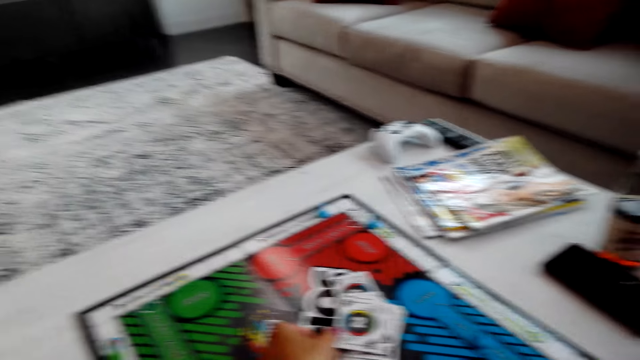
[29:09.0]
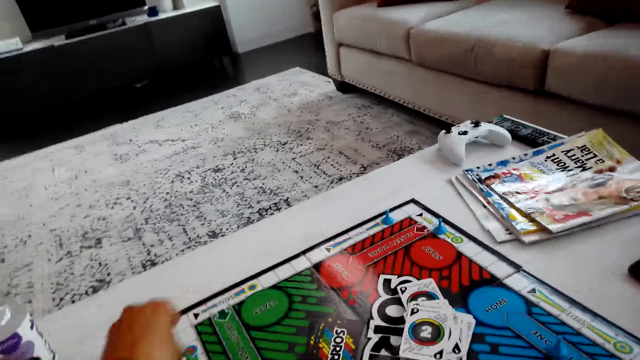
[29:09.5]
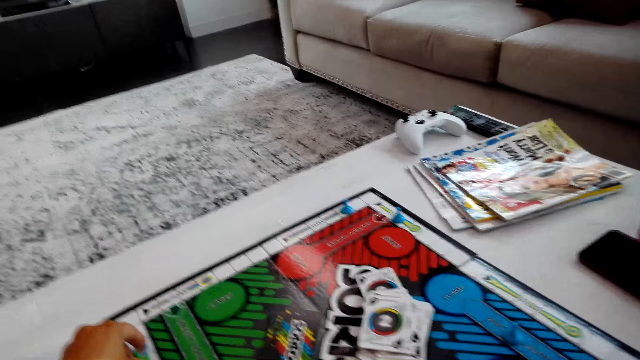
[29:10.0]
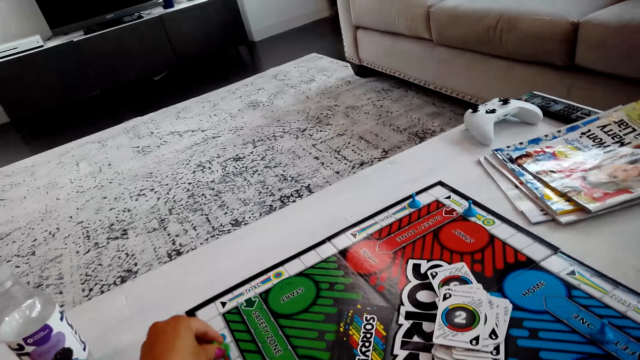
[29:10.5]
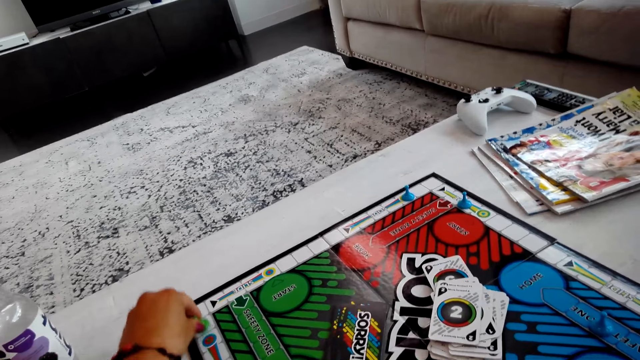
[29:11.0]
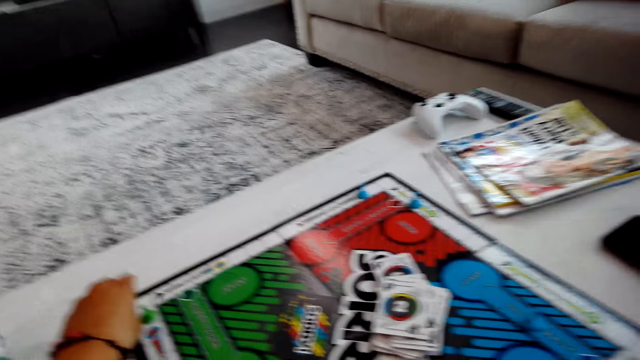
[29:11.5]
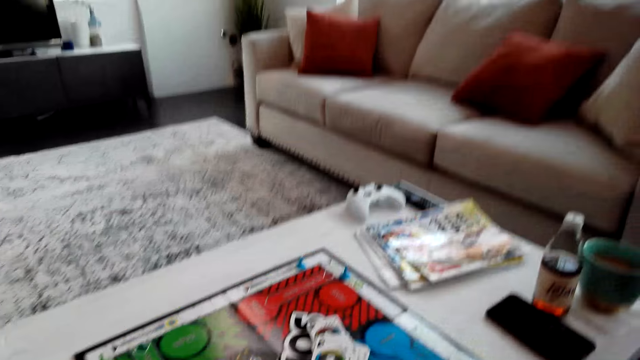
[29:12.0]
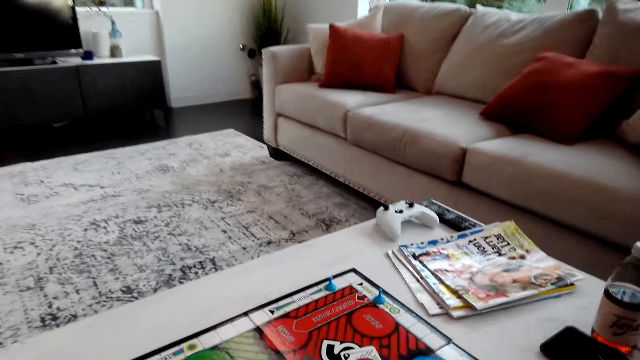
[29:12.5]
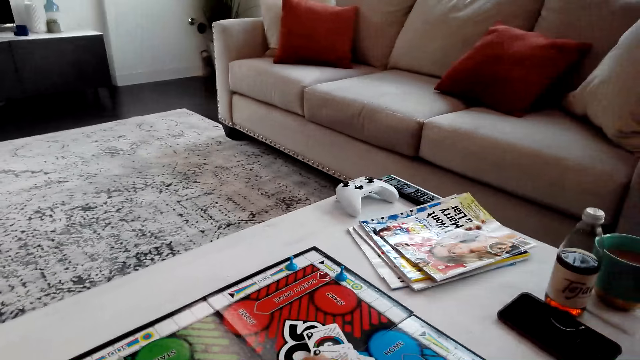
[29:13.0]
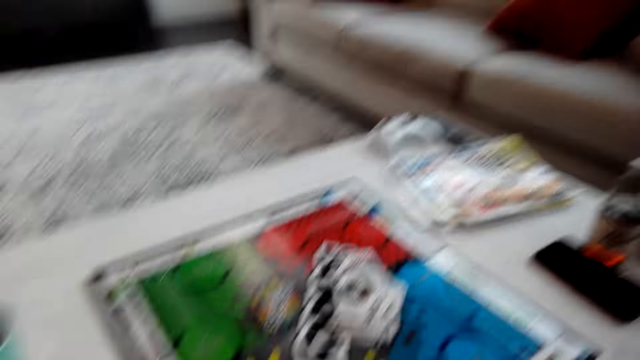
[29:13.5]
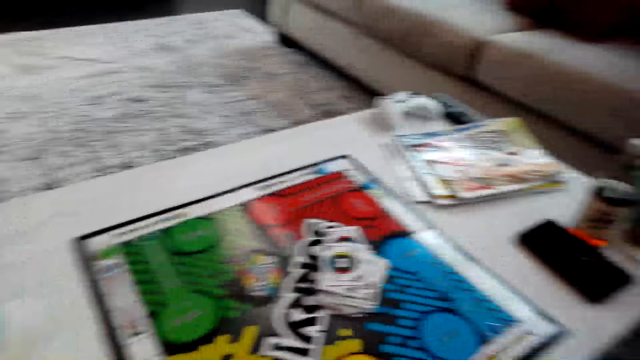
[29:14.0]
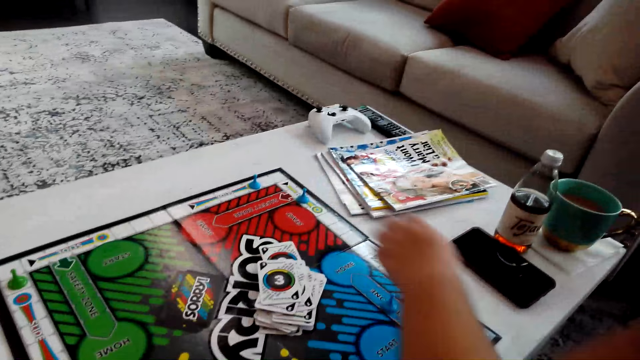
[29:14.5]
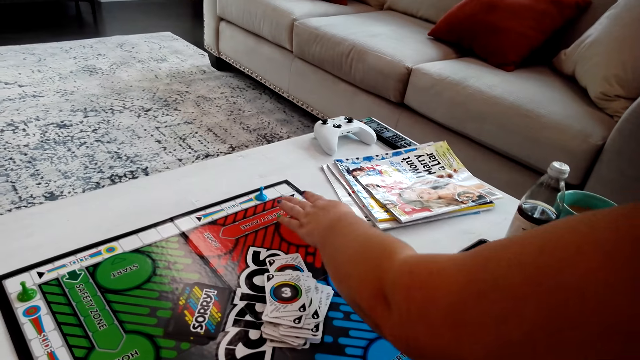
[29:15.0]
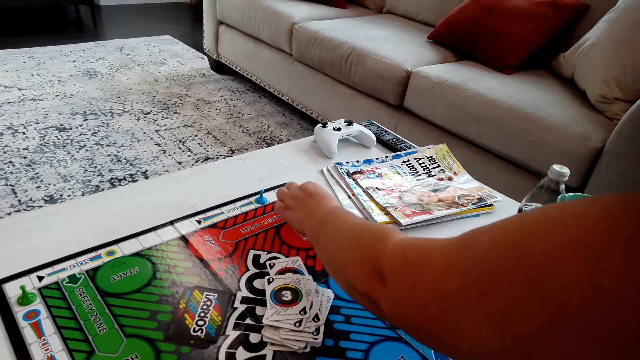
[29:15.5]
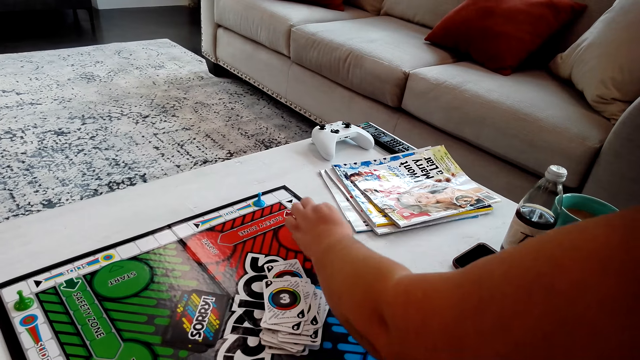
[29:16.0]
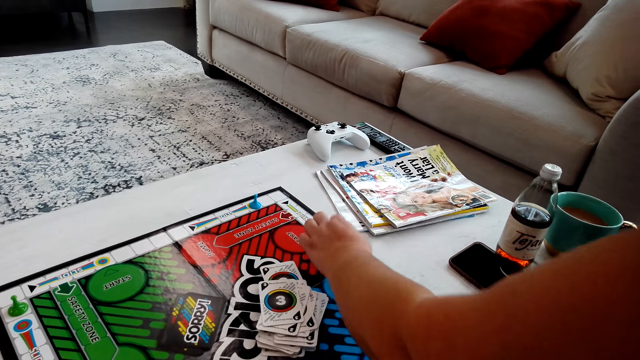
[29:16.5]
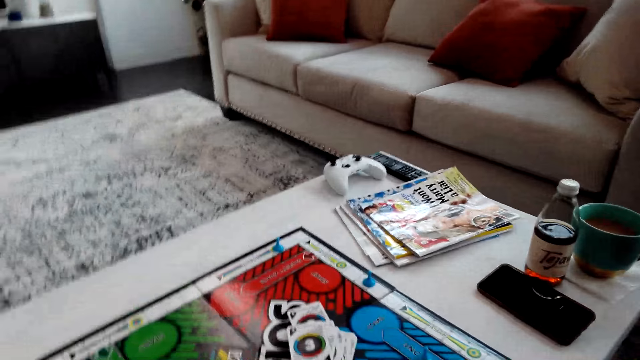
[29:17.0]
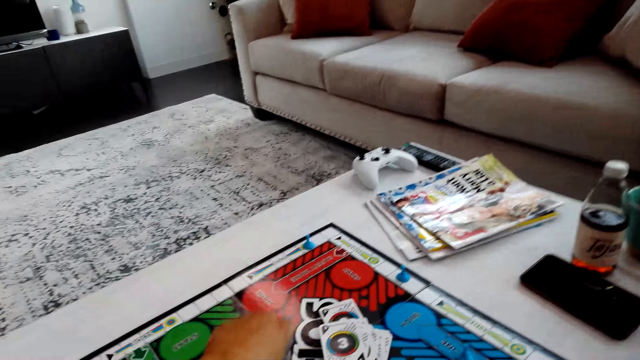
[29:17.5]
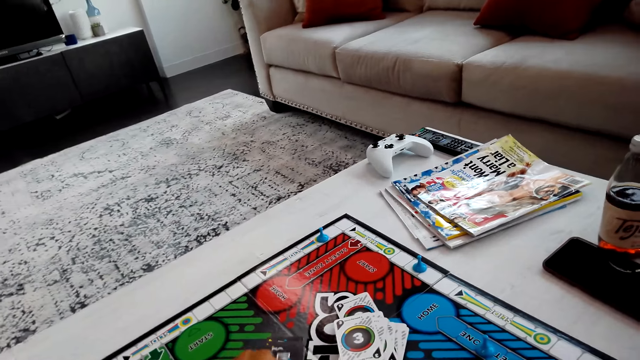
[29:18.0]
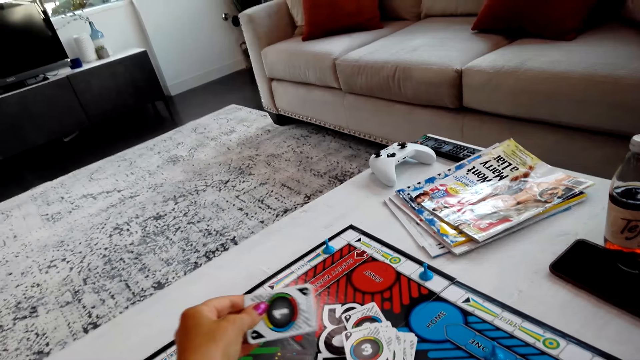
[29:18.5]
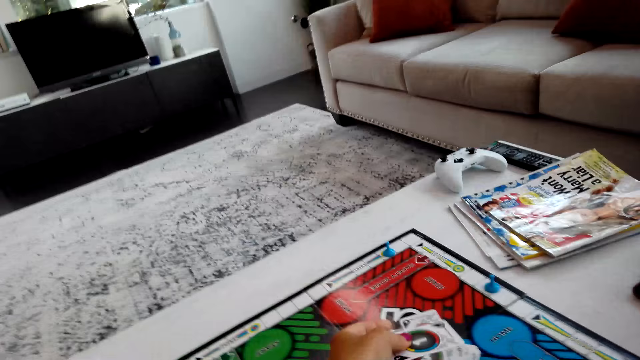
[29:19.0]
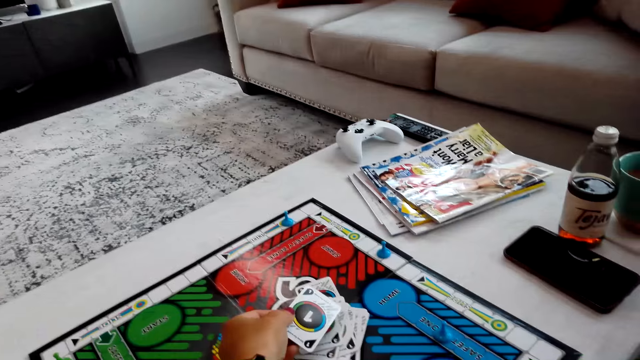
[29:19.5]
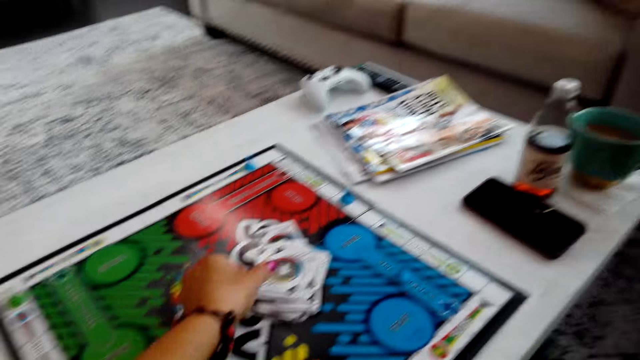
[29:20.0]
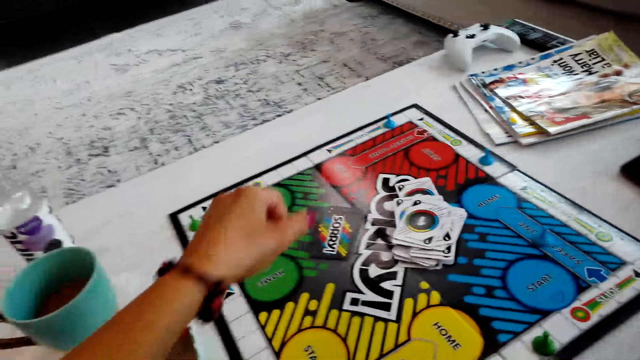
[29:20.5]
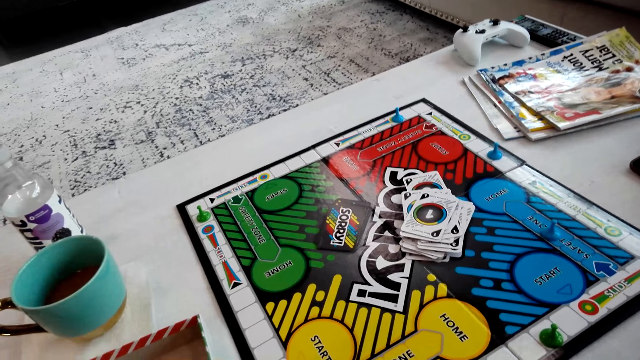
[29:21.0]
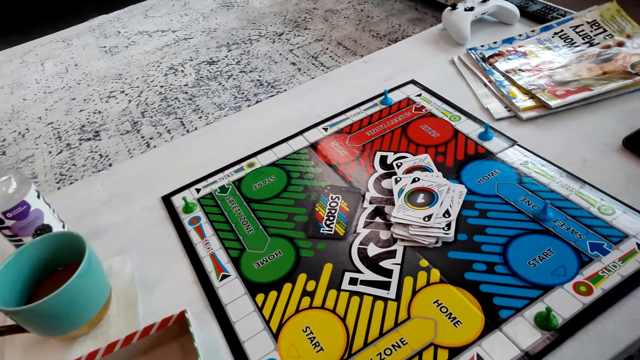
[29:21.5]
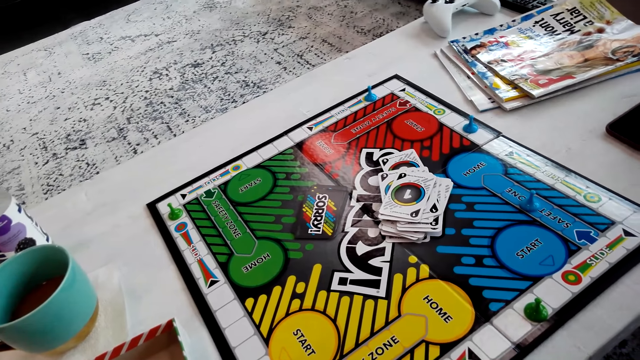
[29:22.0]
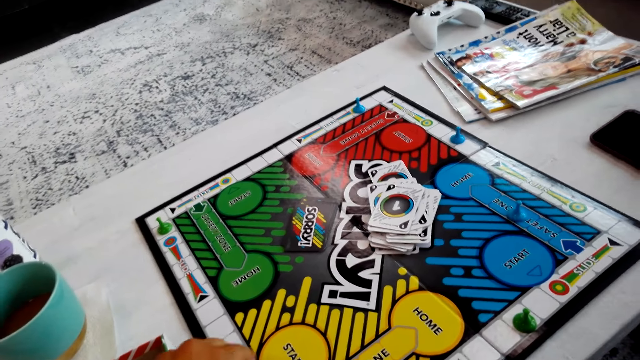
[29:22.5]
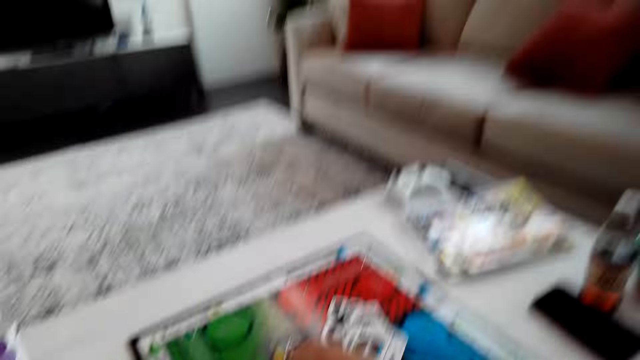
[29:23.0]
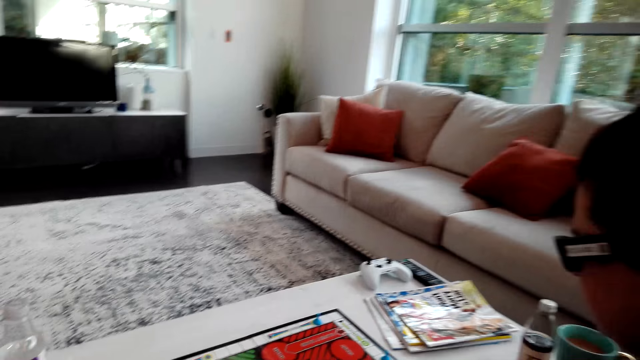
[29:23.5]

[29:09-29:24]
The camera wearer moves the sorry game piece. A person moves the sorry game piece. The camera wearer picks a sorry game card on the sorry game board. They put the card on the board.

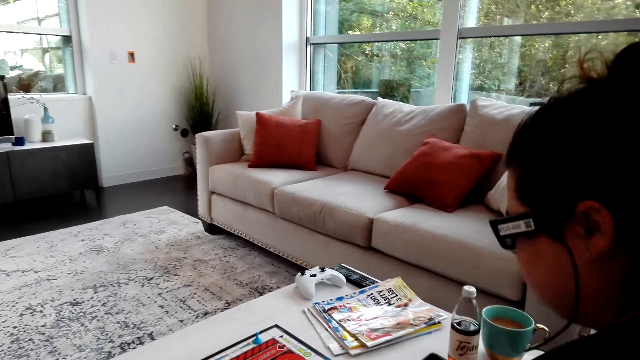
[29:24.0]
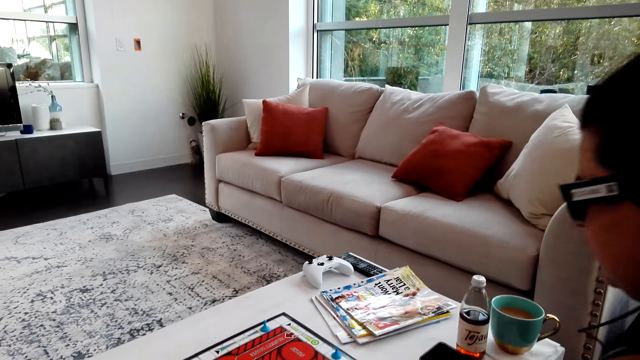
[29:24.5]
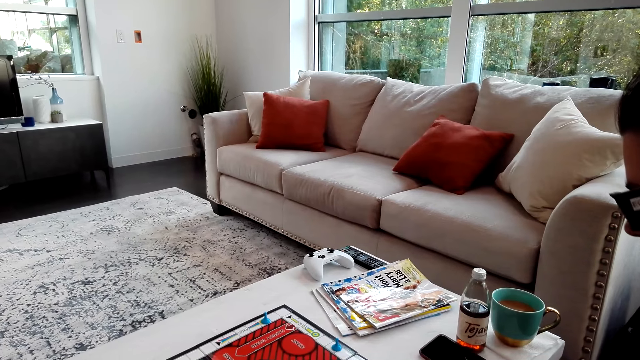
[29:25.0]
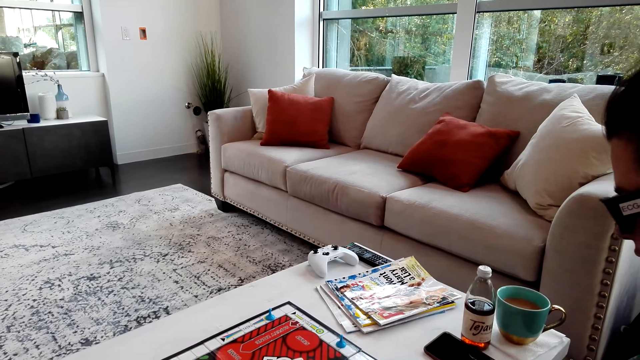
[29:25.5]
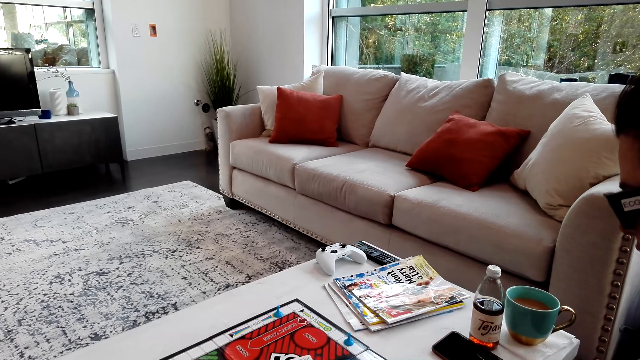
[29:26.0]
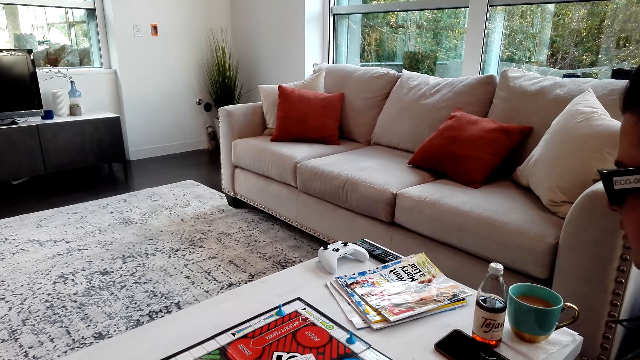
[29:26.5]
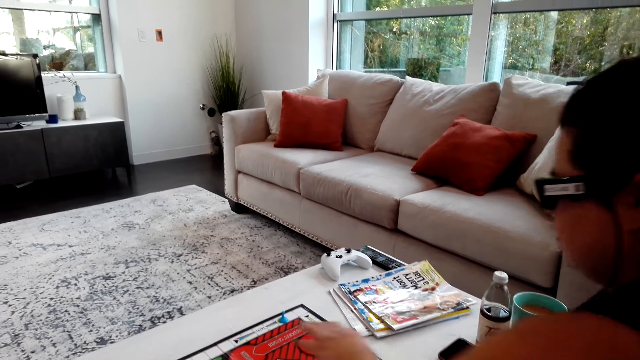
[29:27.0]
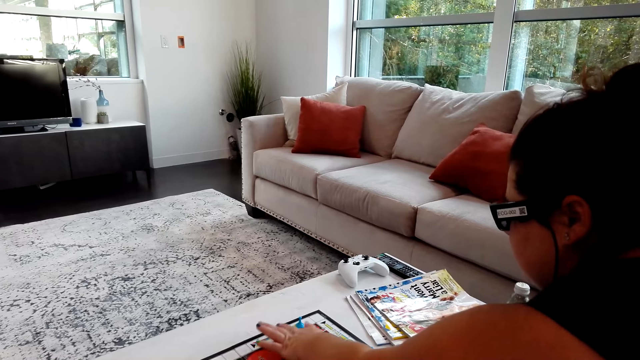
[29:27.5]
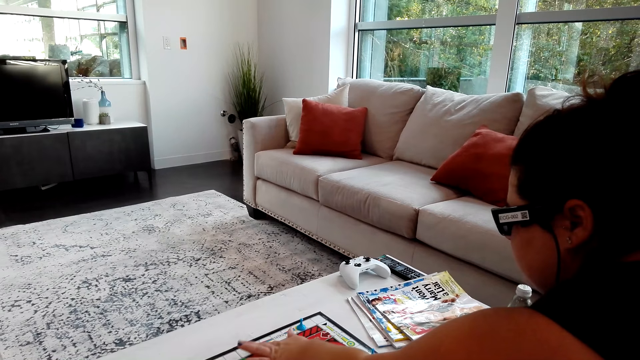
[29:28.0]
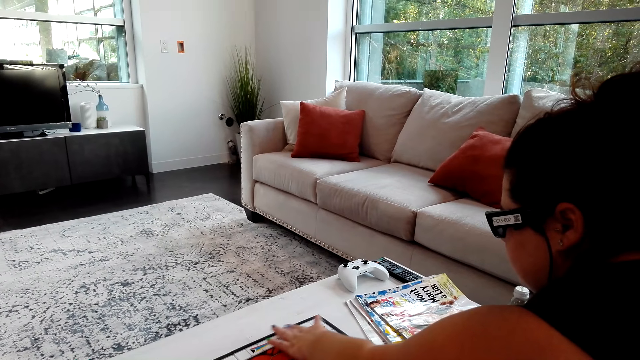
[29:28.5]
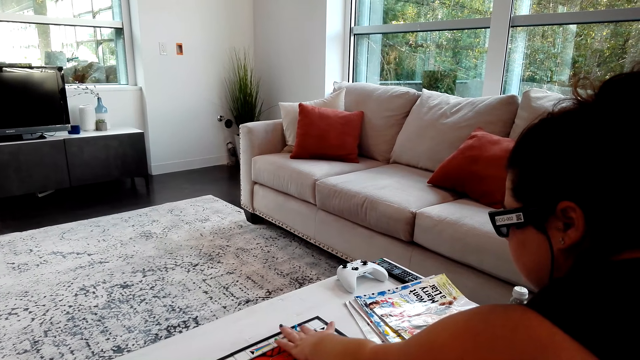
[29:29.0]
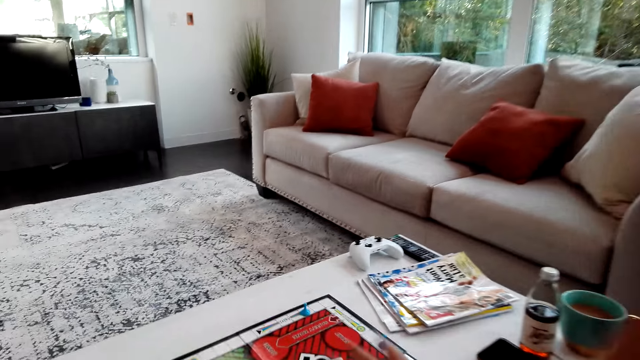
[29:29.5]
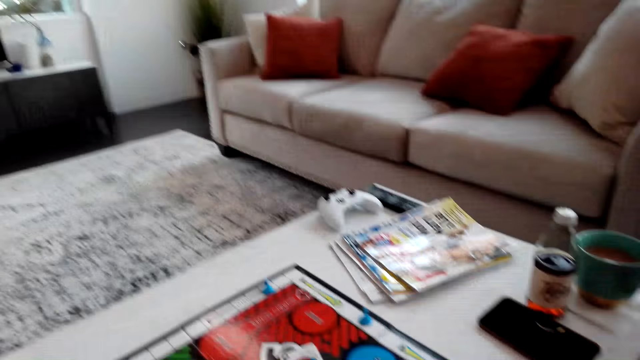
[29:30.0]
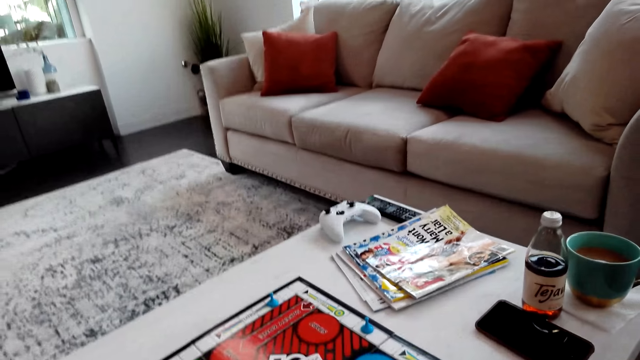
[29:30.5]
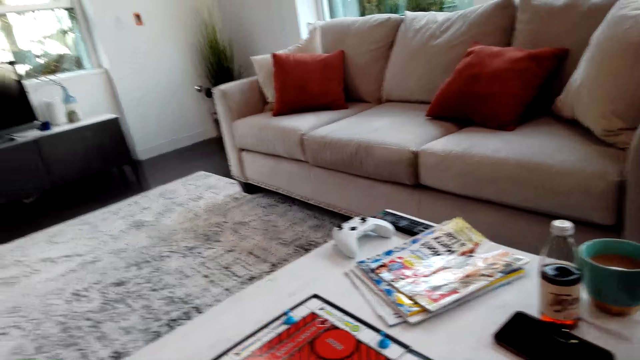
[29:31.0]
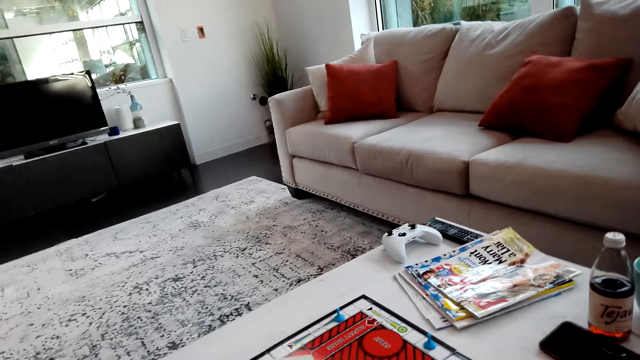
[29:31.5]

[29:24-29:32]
The camera wearer plays the game. A person moves the Sorry game piece.
